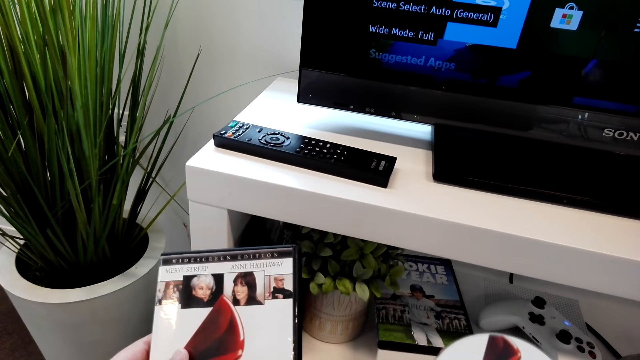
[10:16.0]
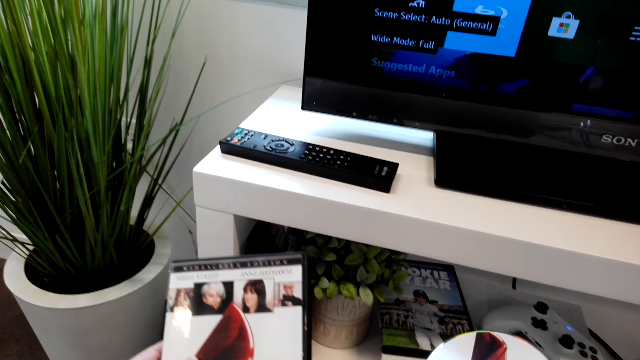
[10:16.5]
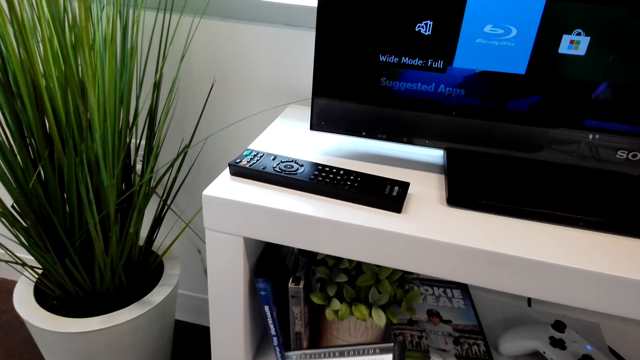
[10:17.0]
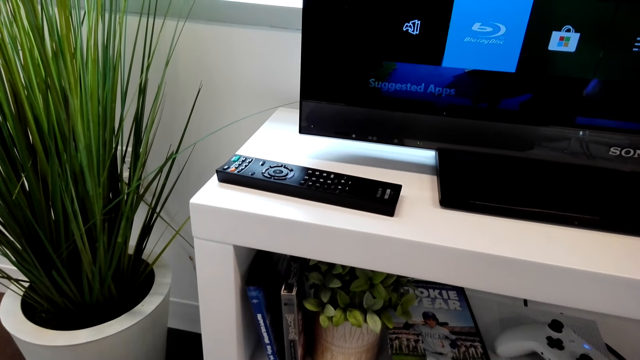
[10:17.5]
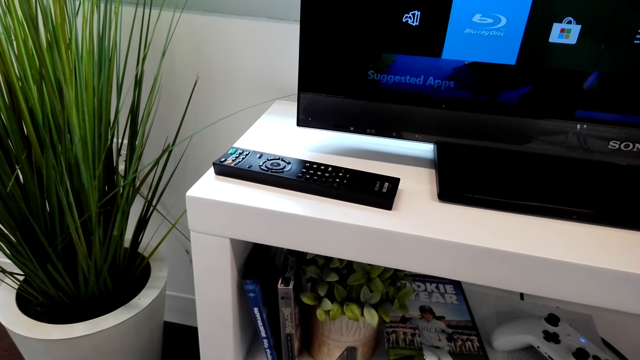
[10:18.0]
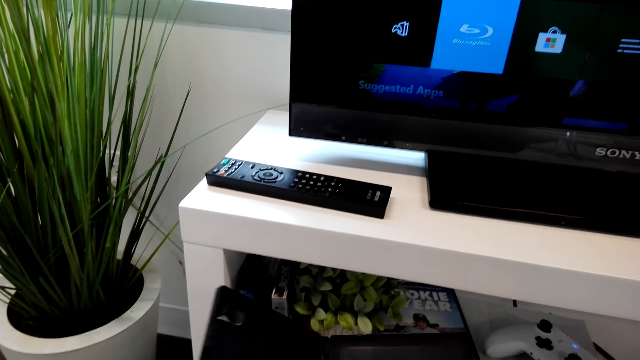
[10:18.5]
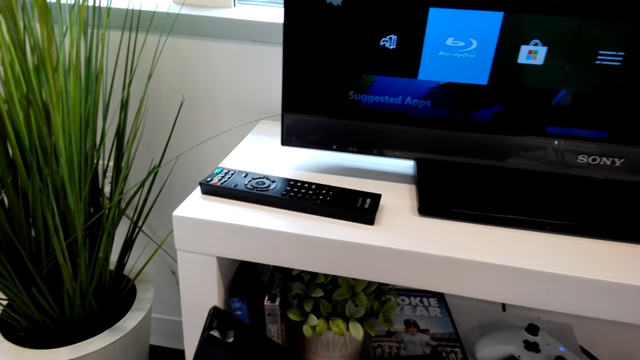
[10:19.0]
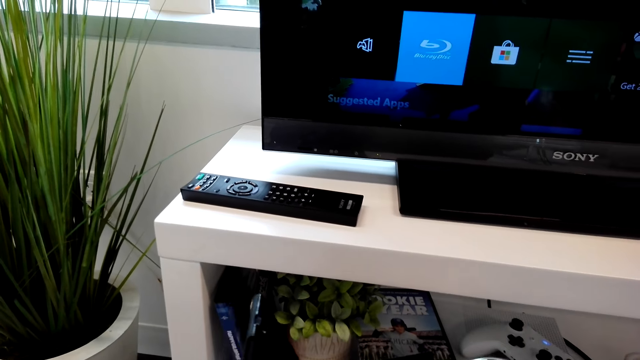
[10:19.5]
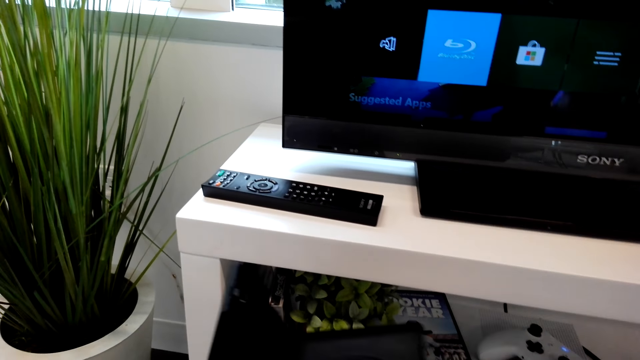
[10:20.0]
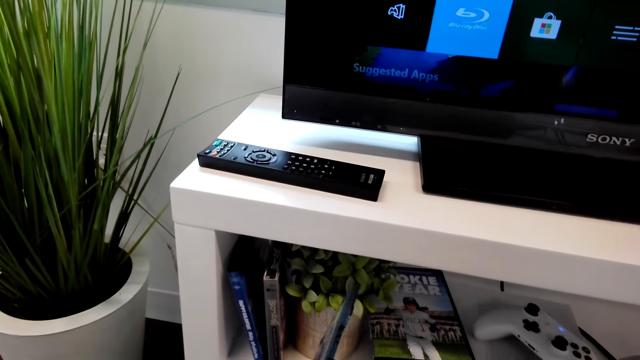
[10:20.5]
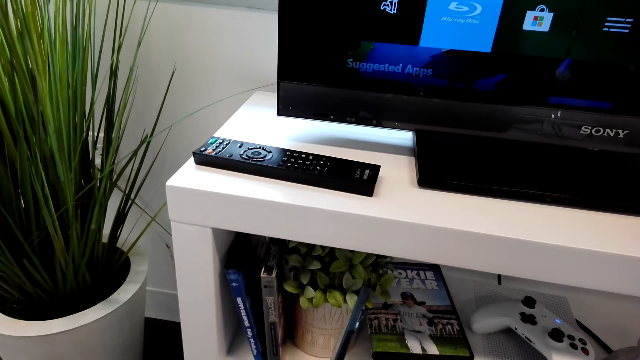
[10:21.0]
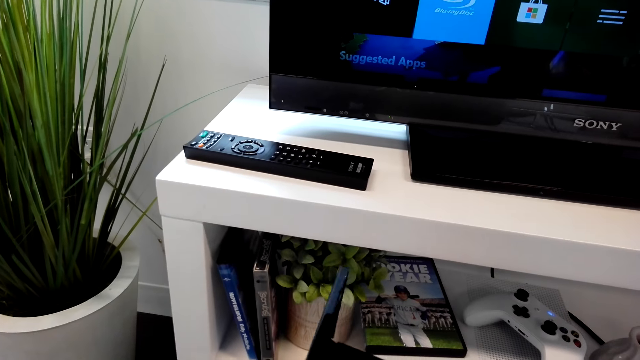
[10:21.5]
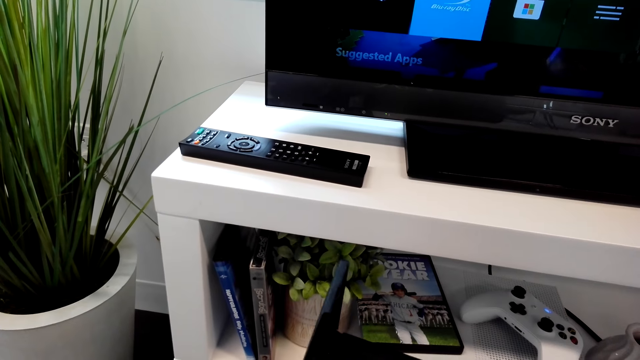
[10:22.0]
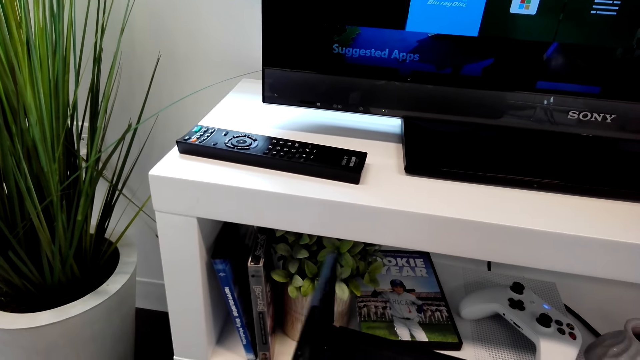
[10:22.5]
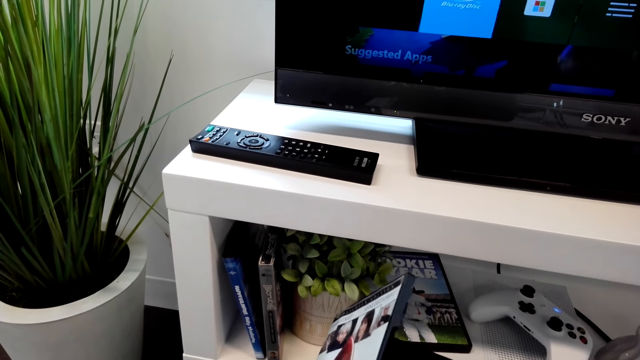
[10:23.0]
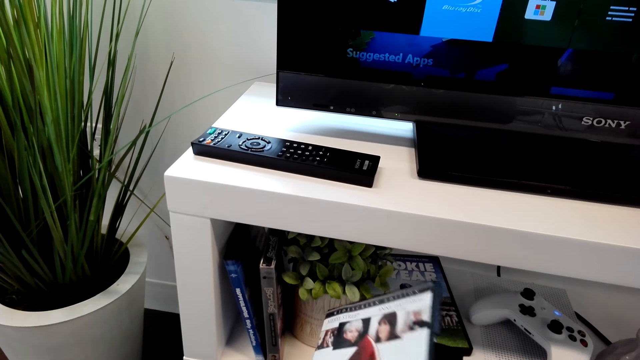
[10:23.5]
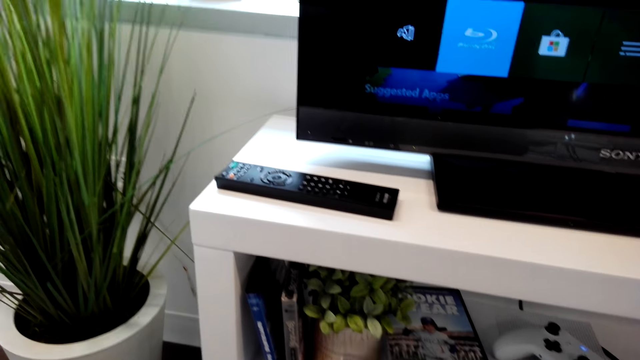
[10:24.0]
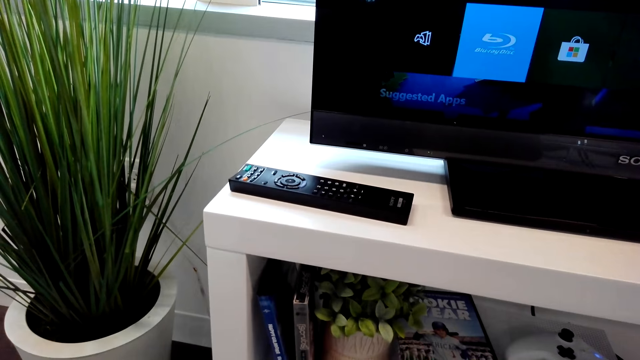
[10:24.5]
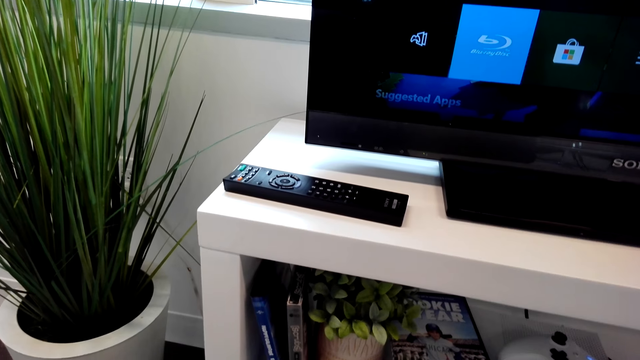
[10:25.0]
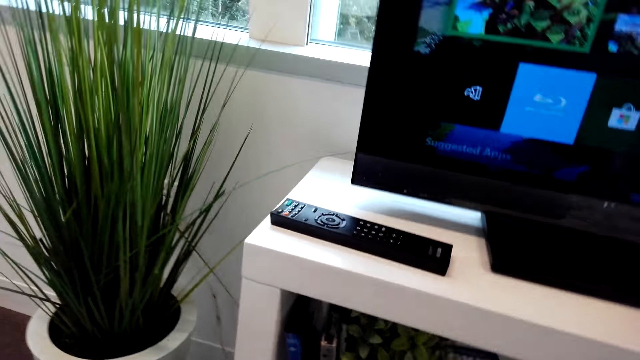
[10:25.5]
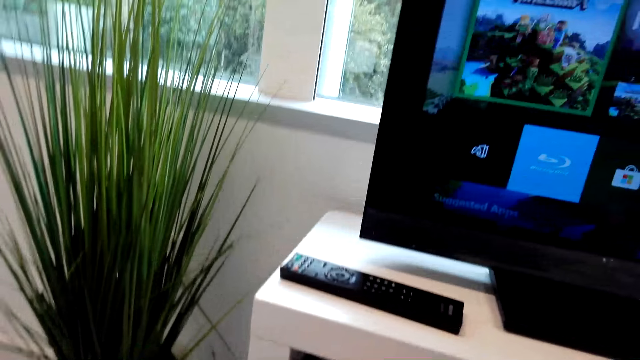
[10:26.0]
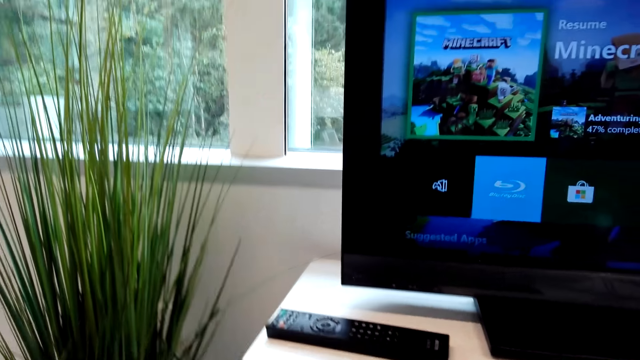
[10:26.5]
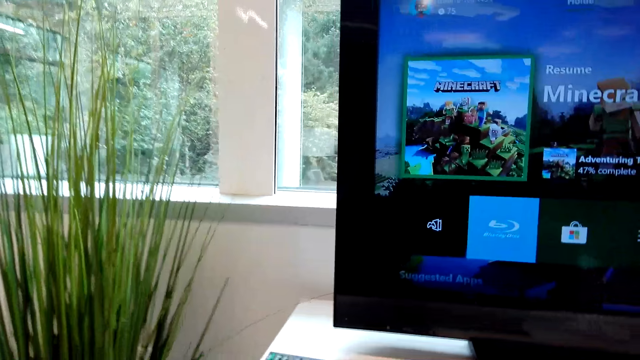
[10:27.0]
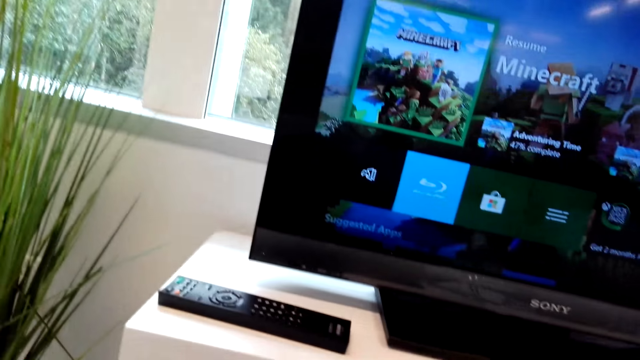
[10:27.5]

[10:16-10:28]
The camera wearer opens the compact disc holder. They close the compact disc holder.

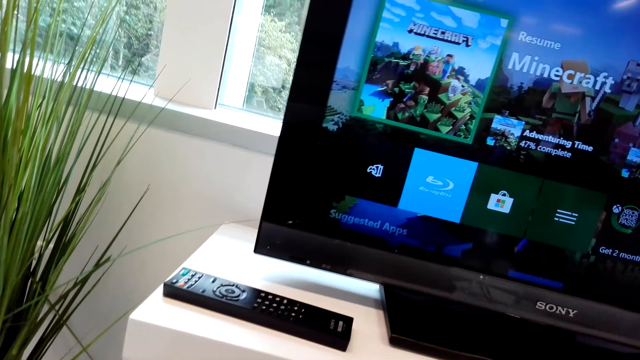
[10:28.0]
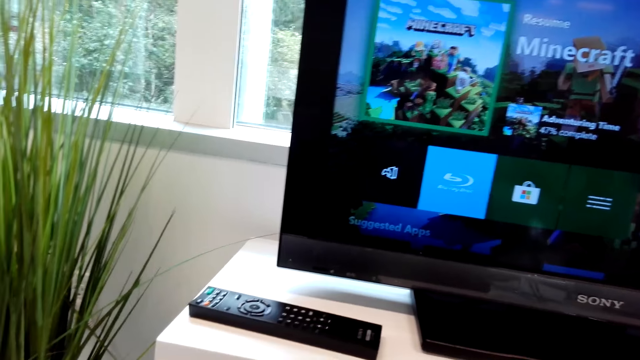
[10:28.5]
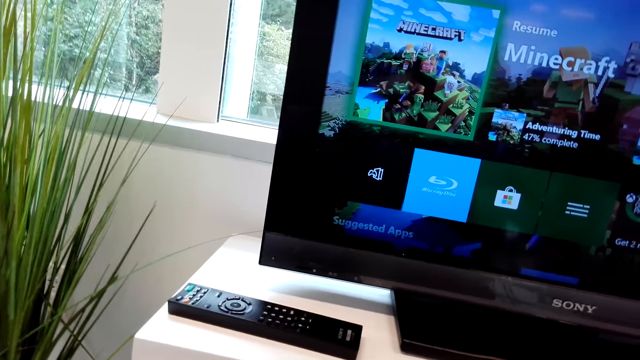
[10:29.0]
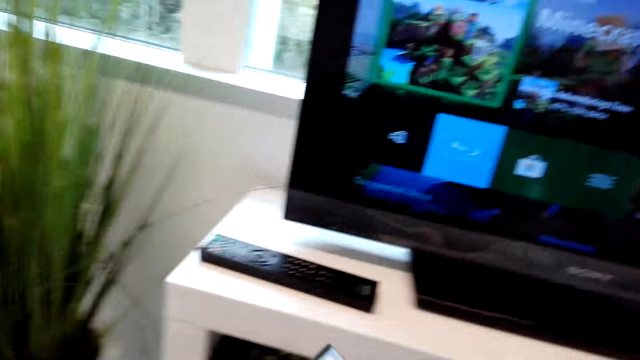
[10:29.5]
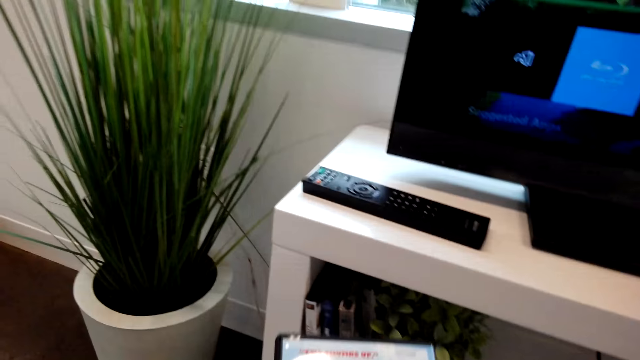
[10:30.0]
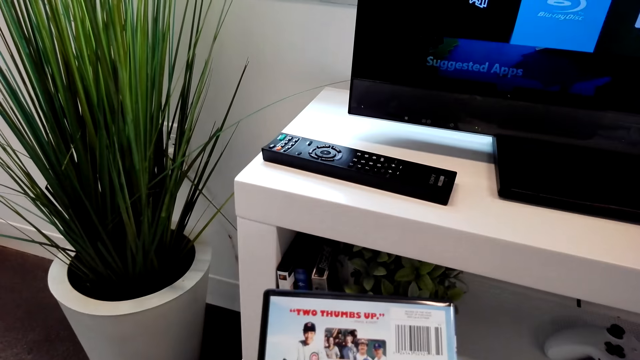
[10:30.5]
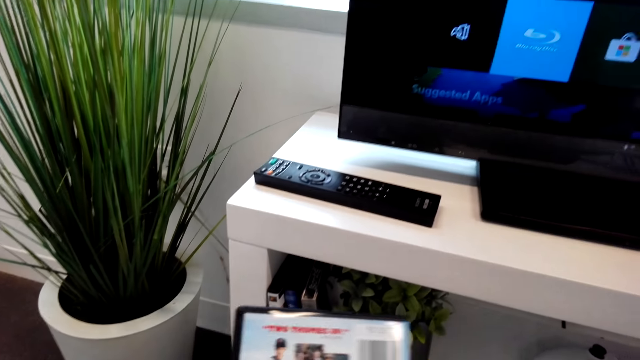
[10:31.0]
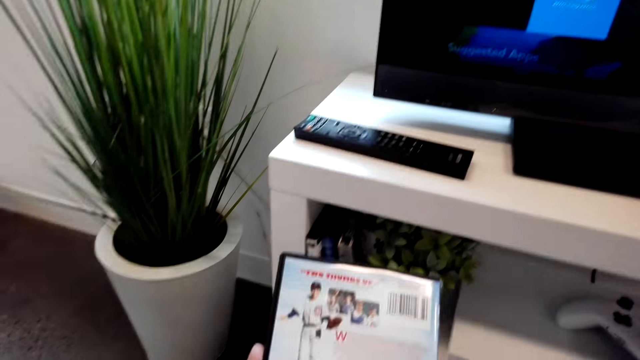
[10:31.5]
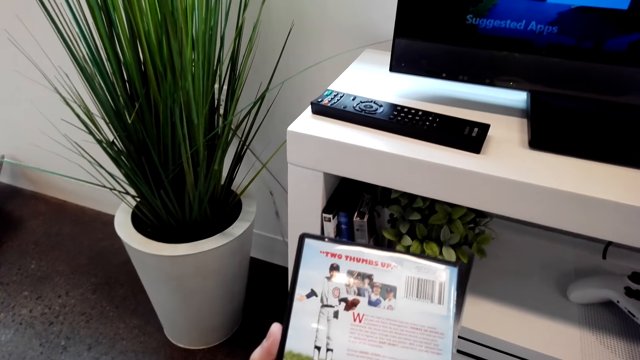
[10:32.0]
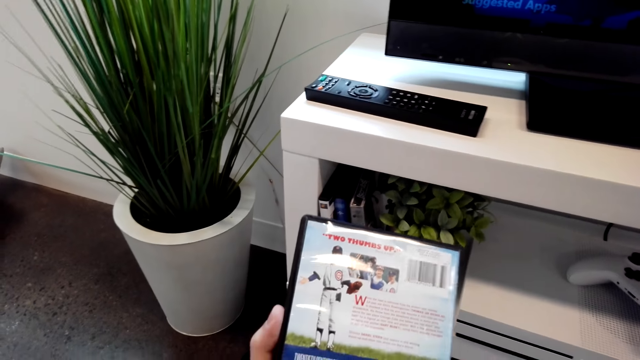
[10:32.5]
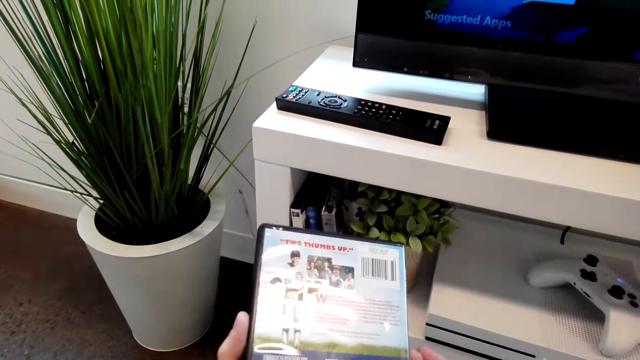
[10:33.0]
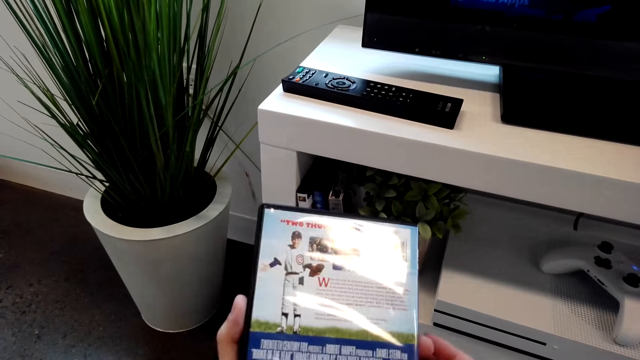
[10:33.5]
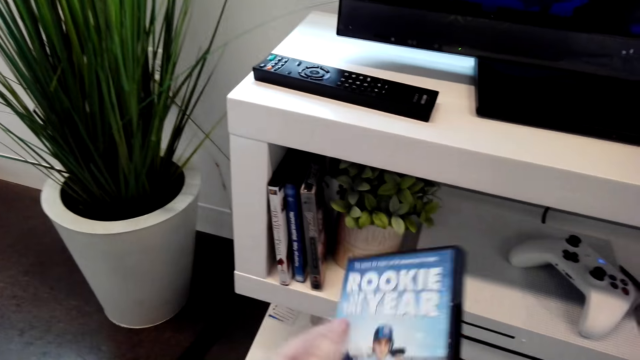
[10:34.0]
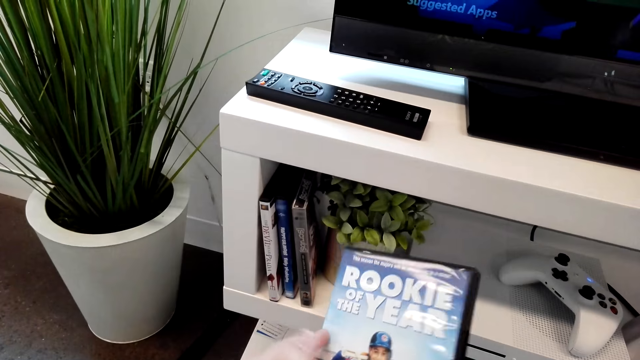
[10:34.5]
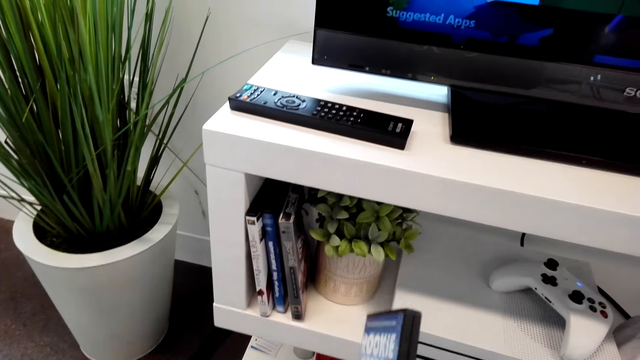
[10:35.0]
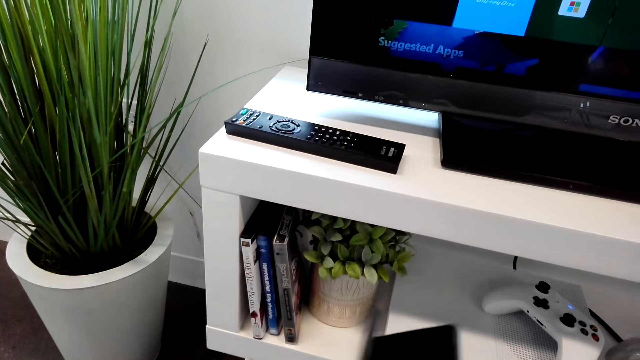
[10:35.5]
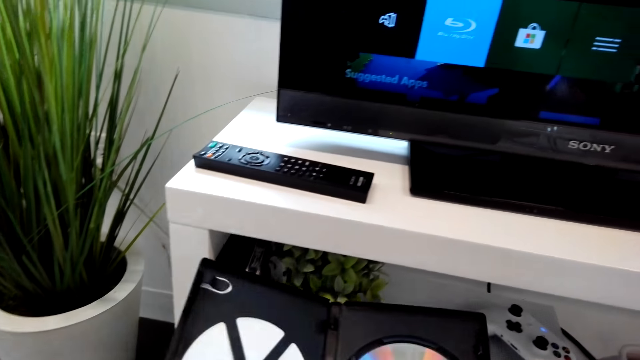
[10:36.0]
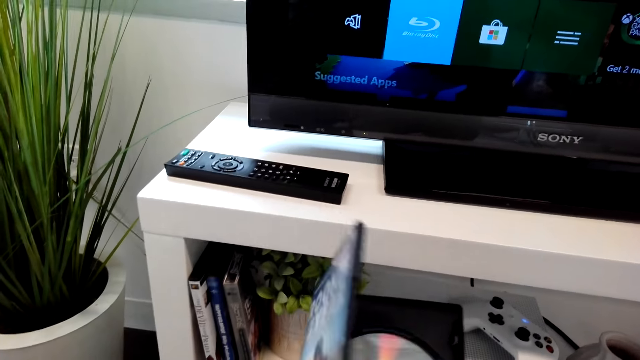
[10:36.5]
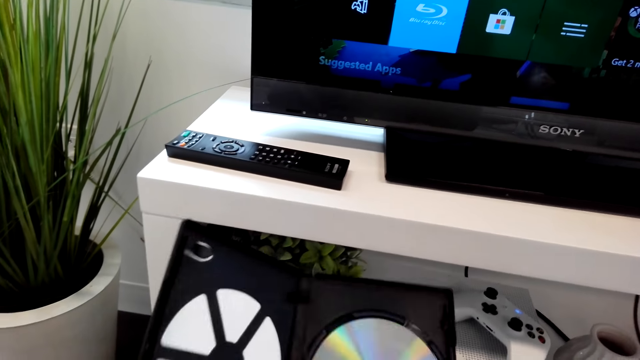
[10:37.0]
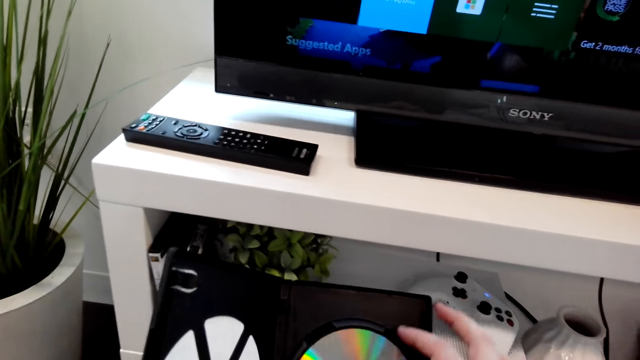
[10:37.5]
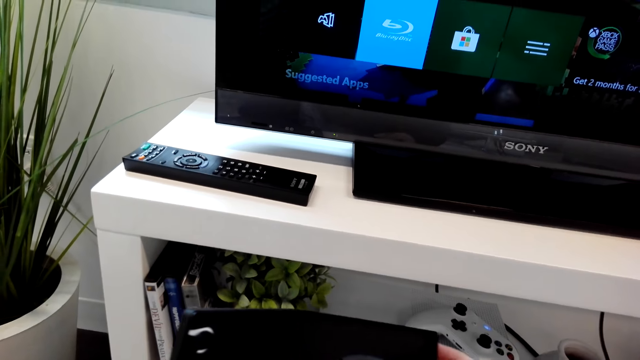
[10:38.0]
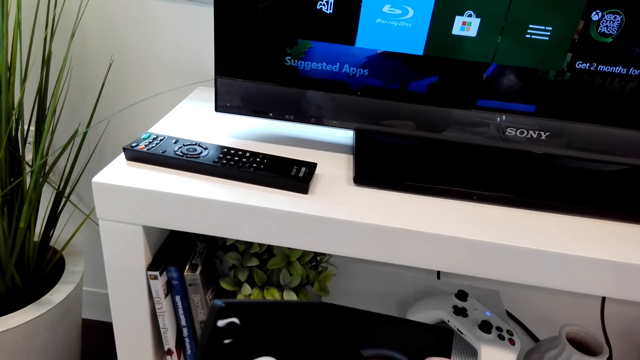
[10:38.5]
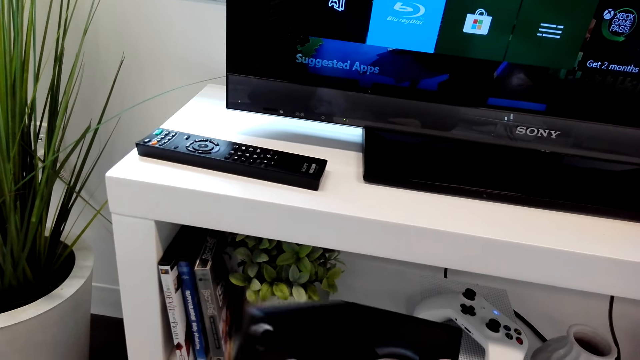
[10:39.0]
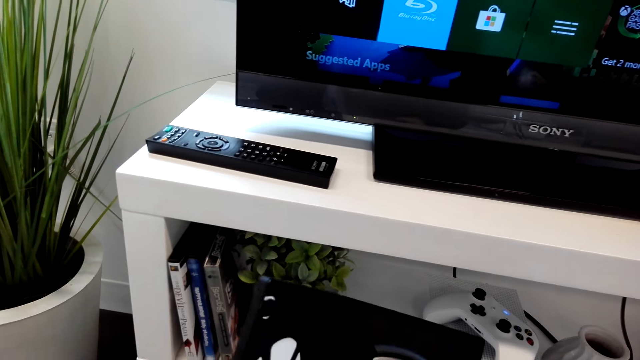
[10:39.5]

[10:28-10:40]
The camera wearer turns around the room. They check out movie CDs. They open the compact disc holder. They pick up the compact disc.
